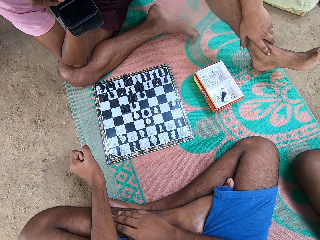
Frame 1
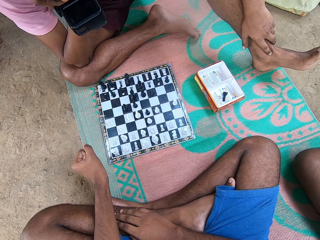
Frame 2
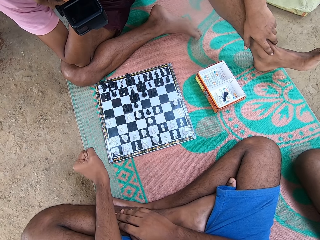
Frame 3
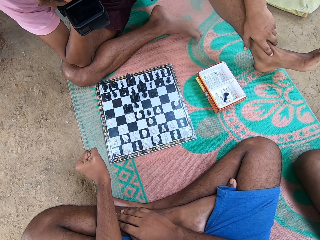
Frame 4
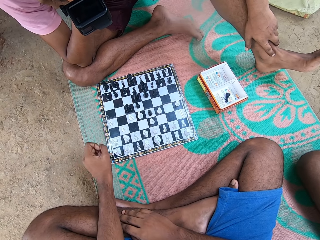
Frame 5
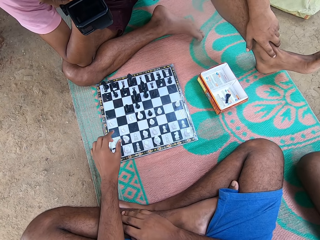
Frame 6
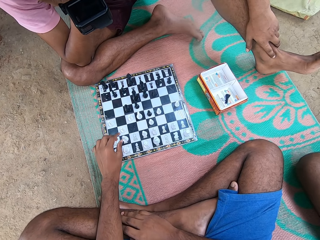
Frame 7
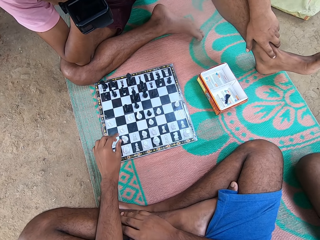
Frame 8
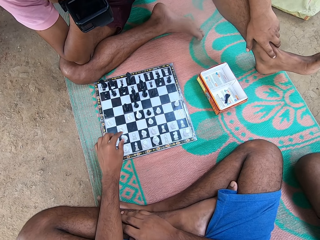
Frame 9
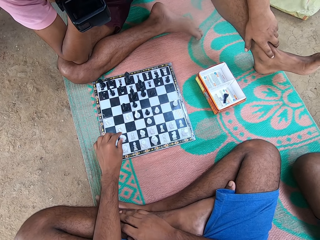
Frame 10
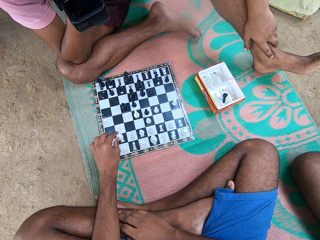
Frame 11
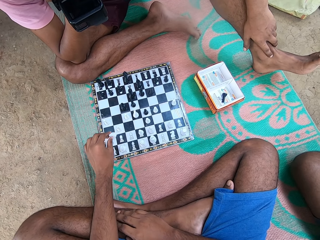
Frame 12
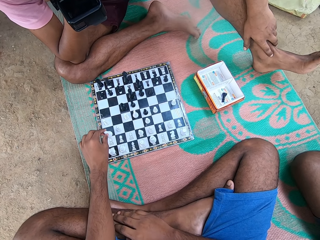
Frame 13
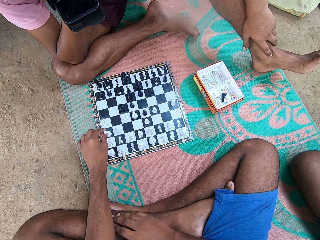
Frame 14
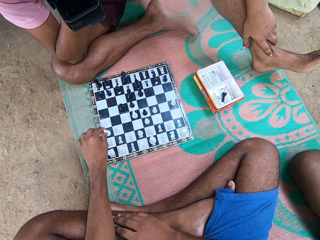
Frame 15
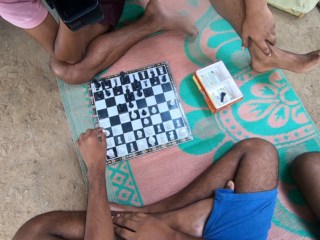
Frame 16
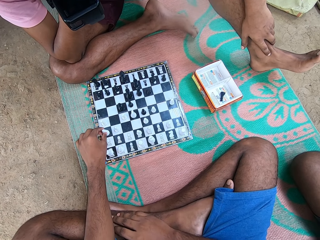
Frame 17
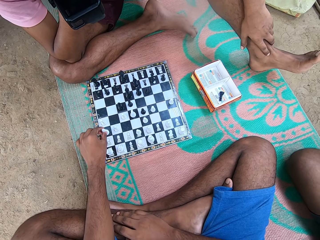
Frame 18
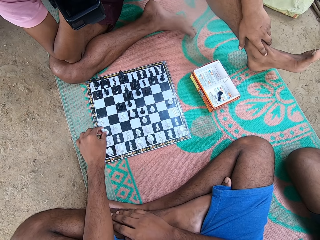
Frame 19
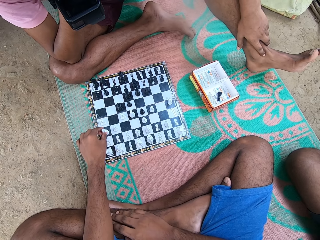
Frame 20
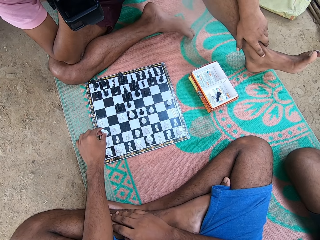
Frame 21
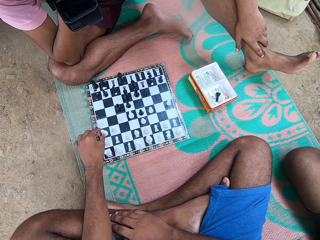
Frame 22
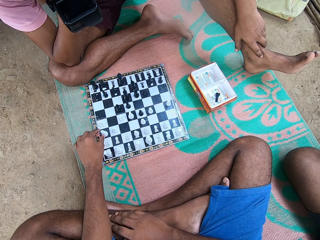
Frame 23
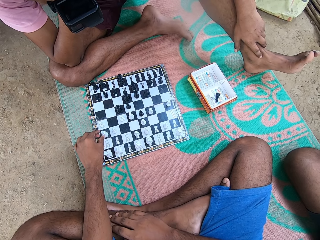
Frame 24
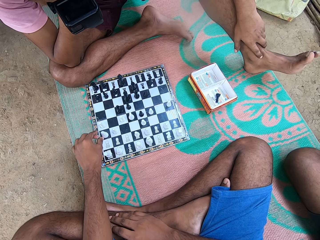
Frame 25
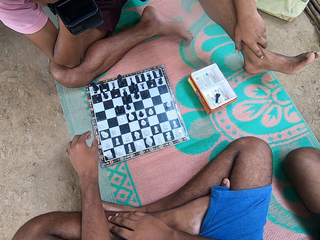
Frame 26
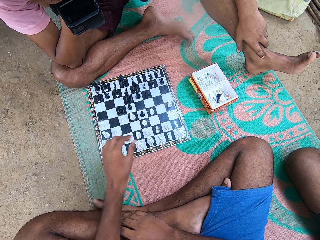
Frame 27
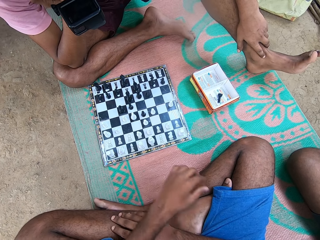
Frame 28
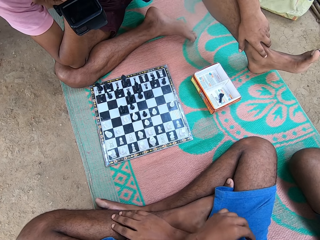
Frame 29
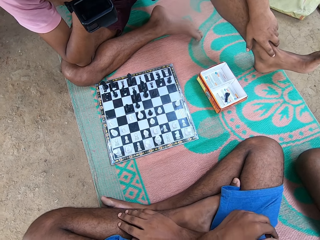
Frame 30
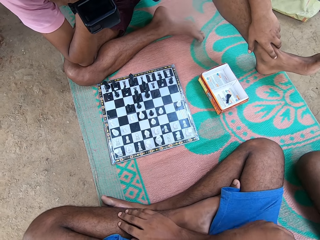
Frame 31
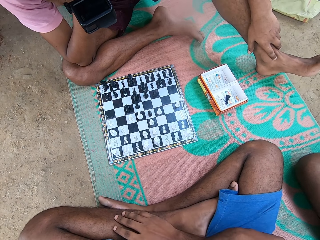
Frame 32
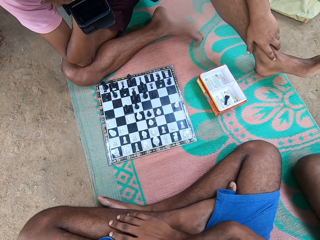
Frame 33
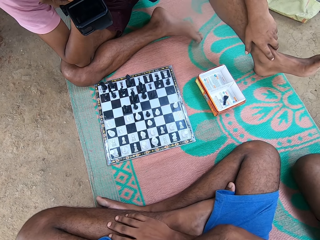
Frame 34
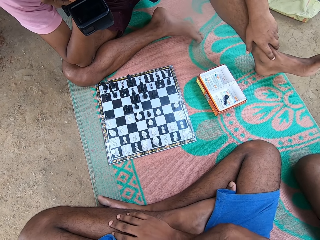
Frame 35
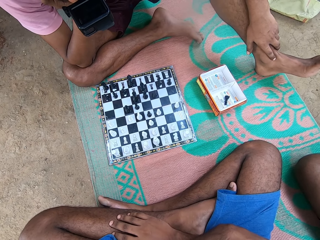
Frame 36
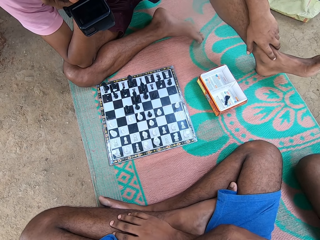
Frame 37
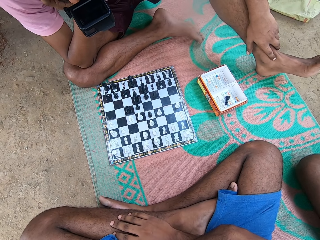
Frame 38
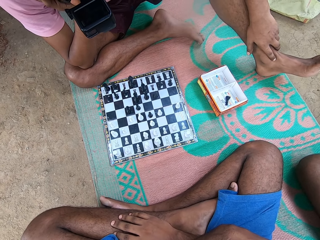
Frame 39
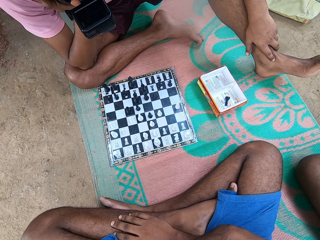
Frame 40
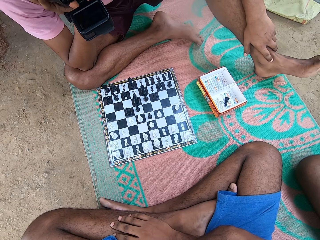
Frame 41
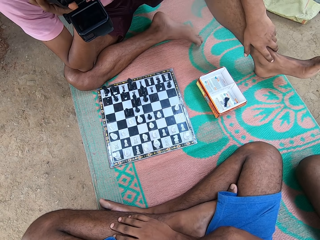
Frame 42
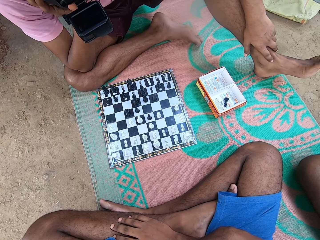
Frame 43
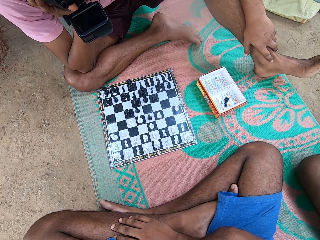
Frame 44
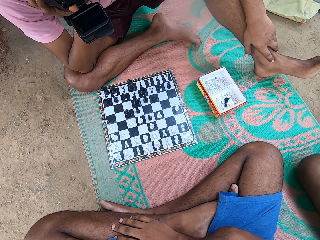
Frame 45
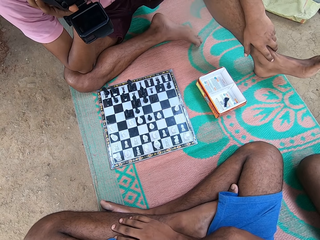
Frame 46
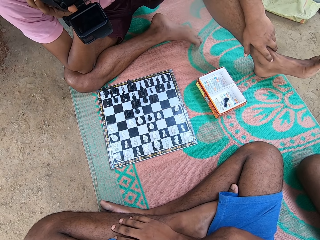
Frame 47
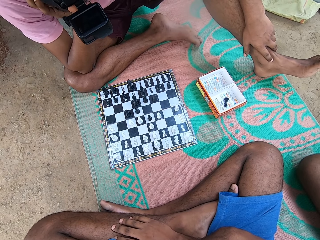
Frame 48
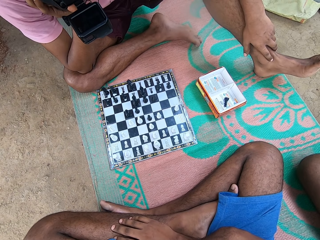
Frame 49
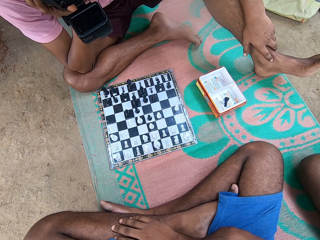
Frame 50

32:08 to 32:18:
The camera wearer moves a chess piece.

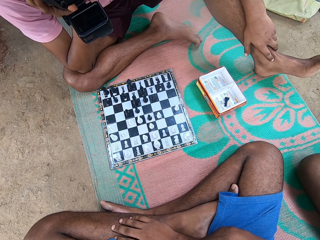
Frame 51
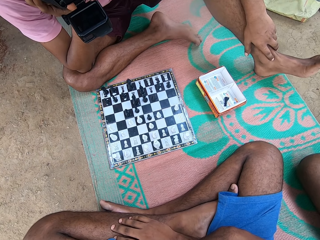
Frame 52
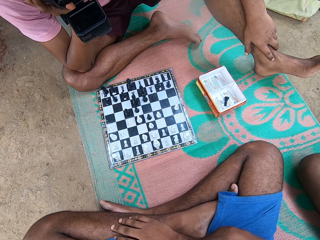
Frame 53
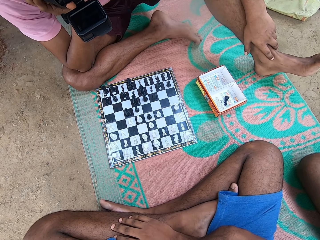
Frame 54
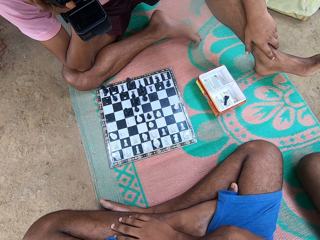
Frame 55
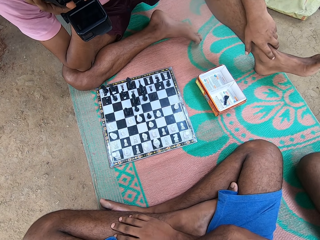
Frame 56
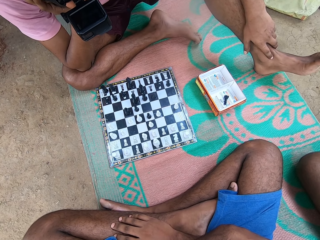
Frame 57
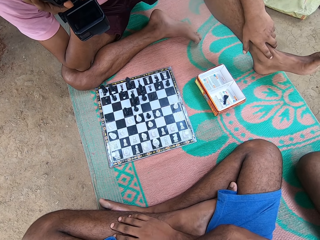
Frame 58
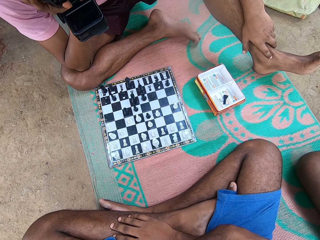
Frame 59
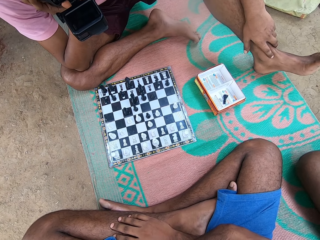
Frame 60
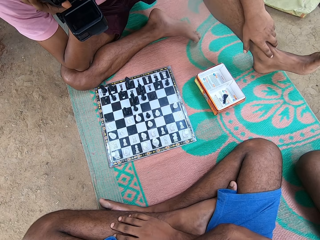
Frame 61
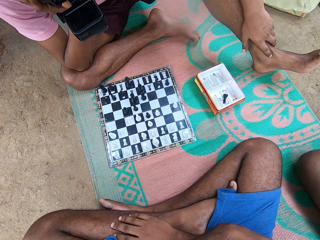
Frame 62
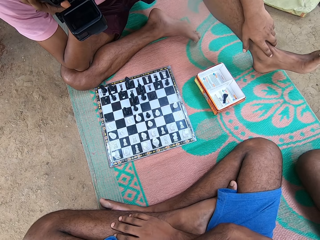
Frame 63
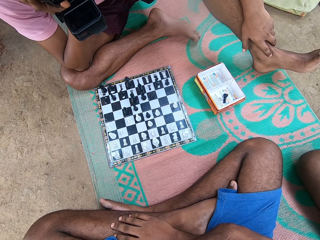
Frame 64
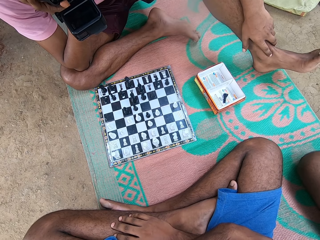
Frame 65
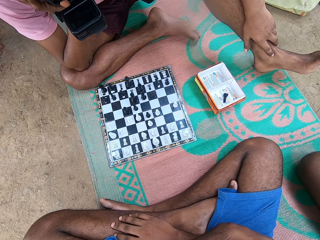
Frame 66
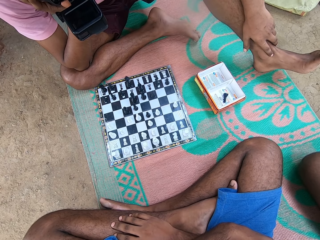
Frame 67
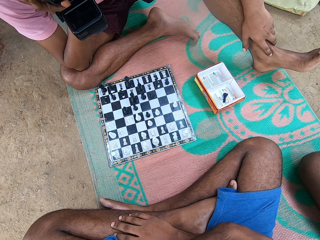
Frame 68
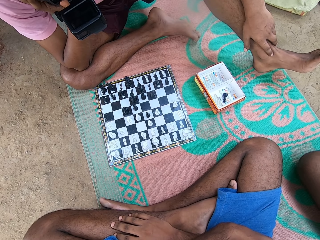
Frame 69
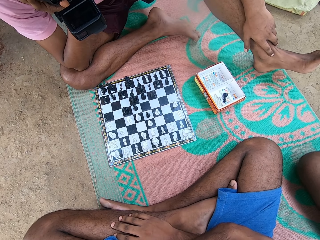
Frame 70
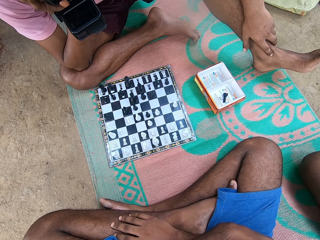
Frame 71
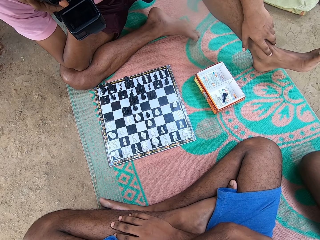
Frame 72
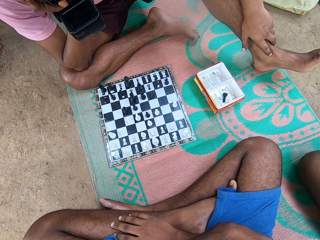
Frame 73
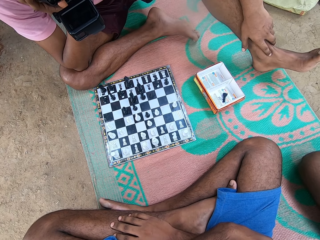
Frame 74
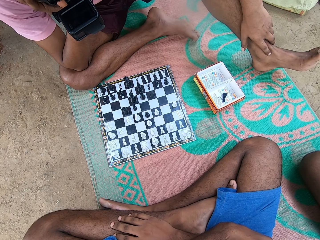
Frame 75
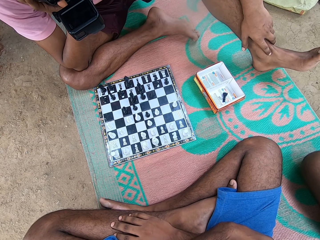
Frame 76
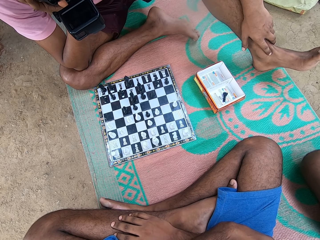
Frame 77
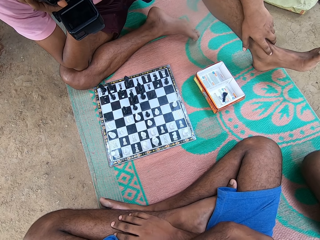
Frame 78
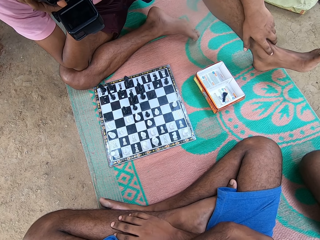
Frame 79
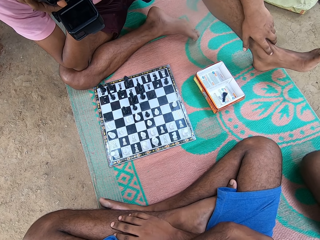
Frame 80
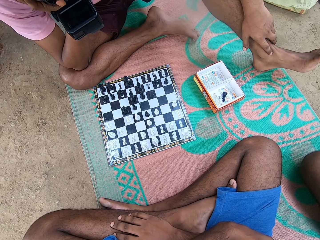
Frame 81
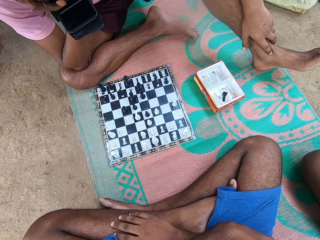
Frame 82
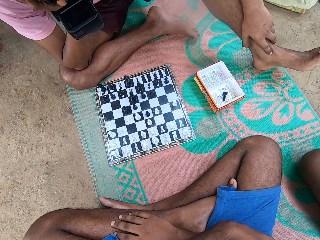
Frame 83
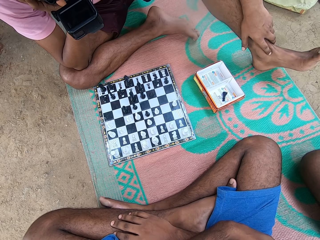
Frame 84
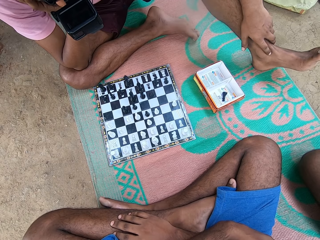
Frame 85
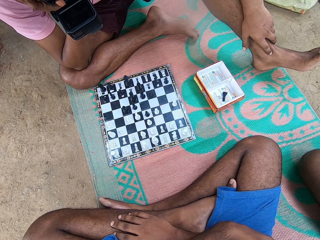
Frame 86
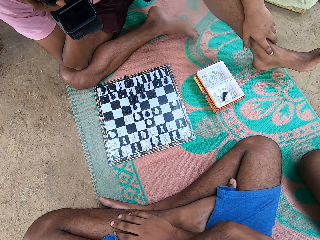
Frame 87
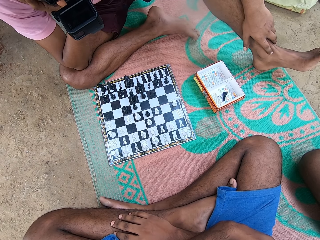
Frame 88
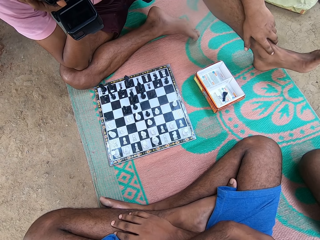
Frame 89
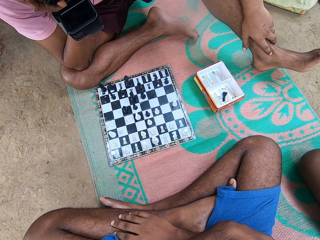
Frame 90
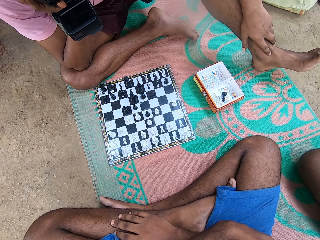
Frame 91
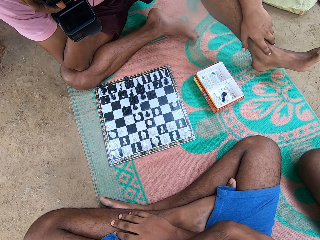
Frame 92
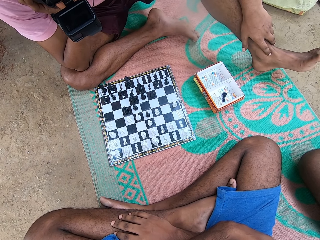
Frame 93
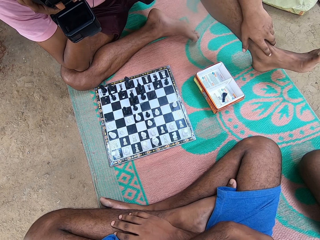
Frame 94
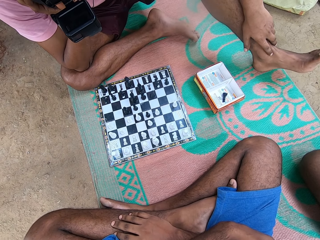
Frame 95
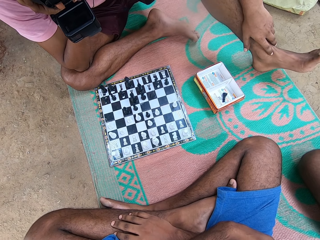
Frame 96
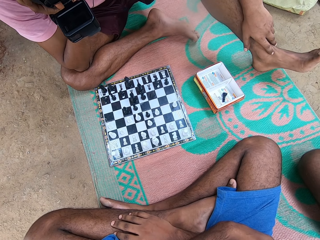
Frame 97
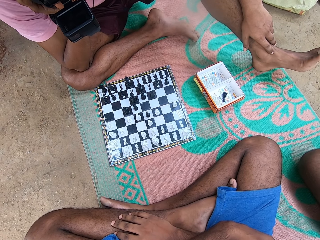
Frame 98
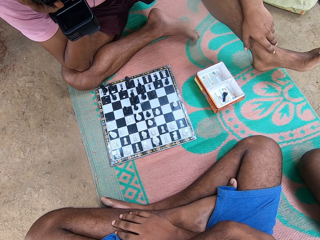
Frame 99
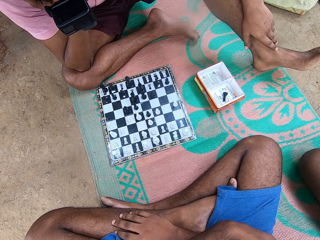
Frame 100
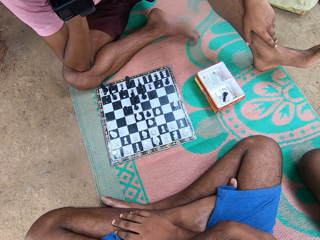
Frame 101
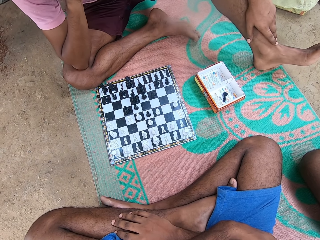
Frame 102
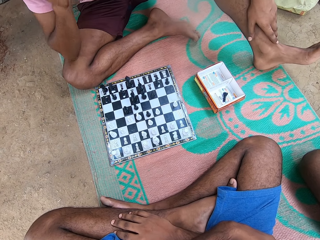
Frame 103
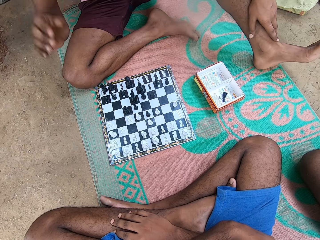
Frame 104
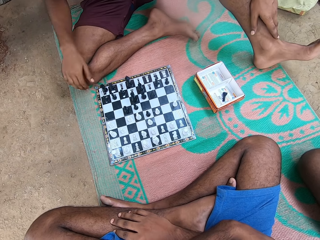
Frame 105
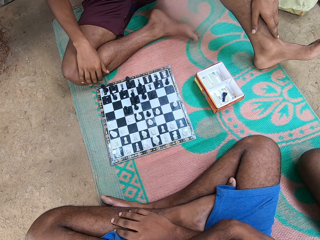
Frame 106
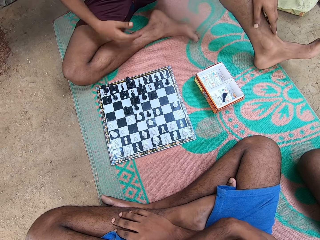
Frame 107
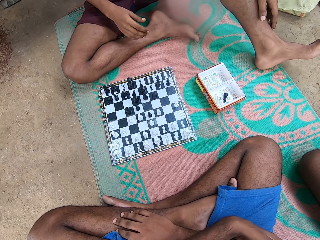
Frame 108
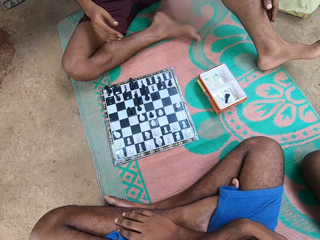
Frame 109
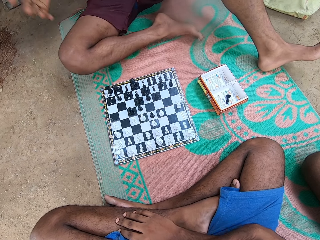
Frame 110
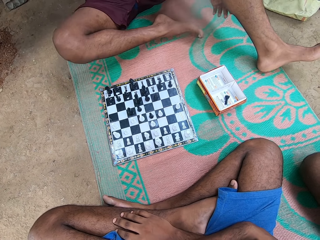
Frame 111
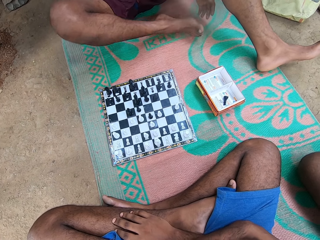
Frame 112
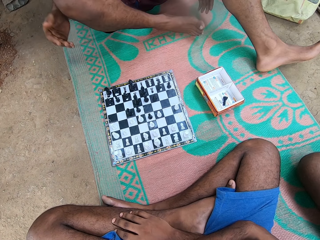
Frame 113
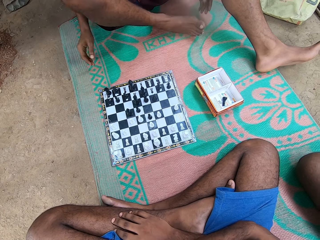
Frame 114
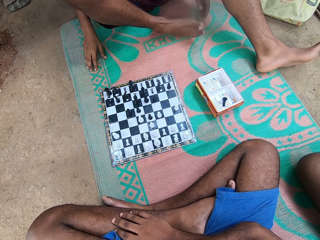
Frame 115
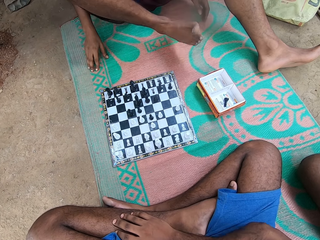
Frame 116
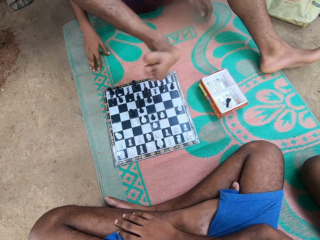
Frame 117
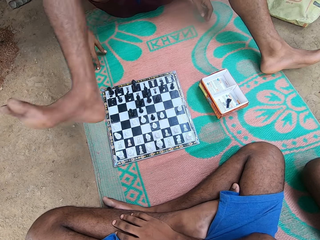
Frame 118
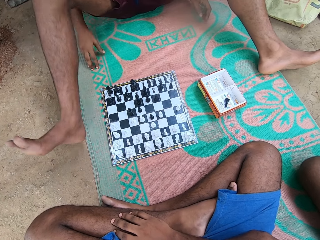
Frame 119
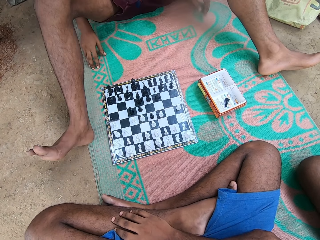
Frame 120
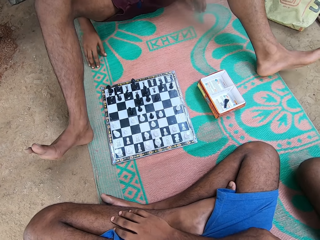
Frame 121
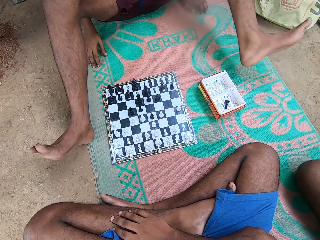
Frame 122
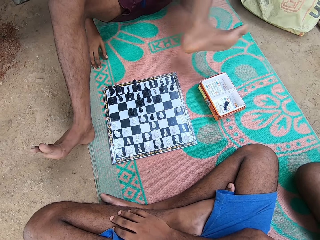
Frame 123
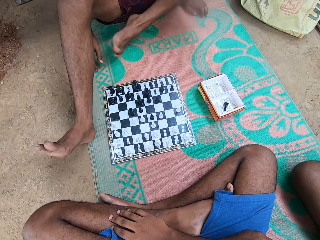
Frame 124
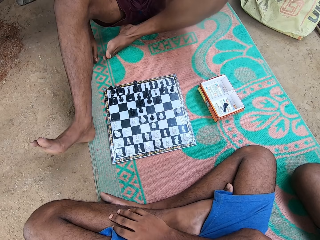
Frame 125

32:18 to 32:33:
A man moves the knee. Another man talks. Another man moves the body. This man talks, moves the hands and moves the legs. He moves the body.
